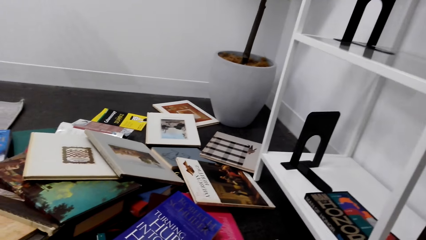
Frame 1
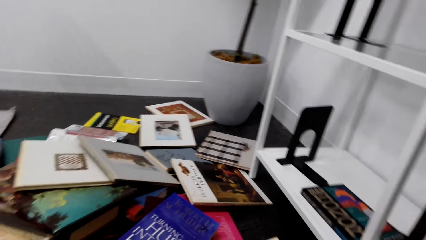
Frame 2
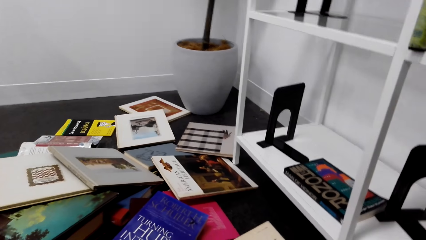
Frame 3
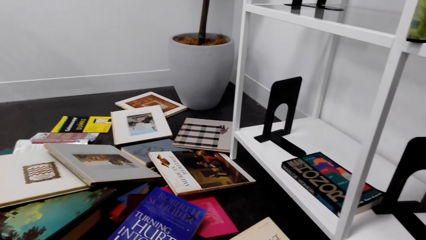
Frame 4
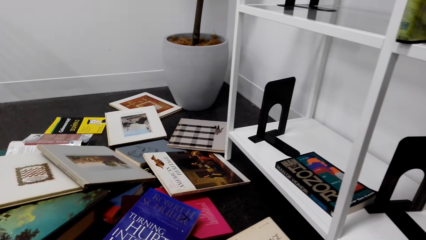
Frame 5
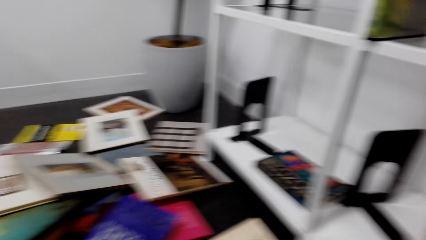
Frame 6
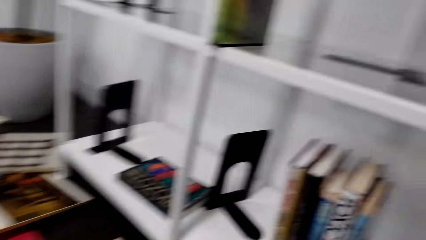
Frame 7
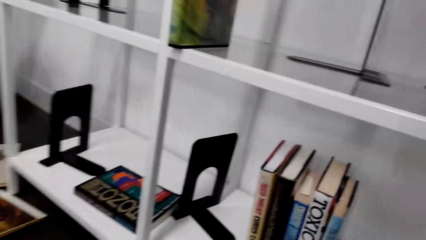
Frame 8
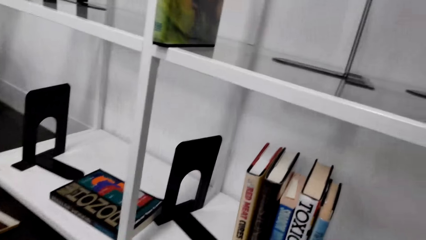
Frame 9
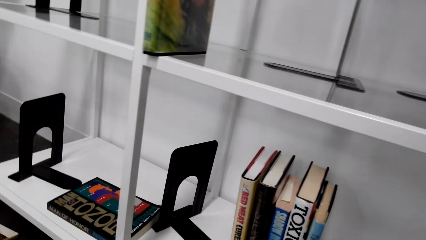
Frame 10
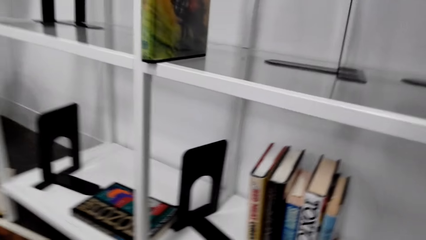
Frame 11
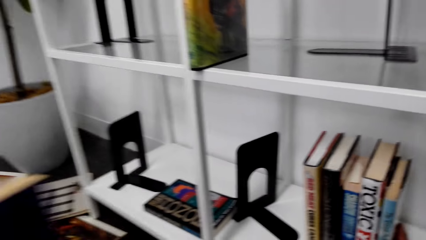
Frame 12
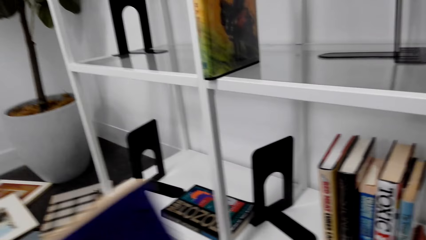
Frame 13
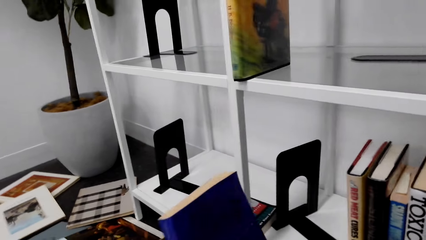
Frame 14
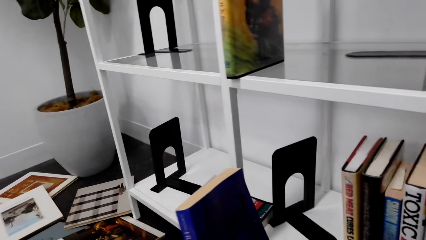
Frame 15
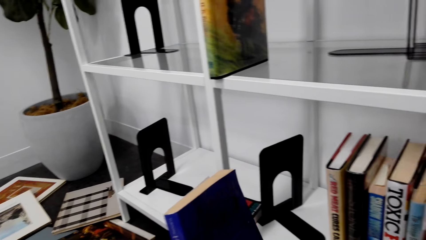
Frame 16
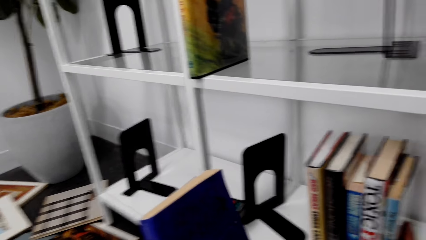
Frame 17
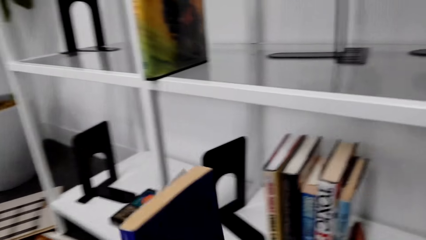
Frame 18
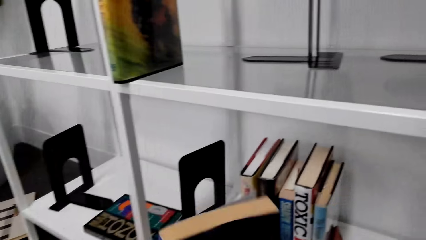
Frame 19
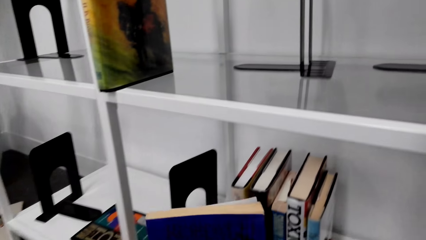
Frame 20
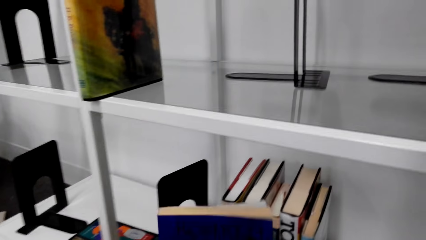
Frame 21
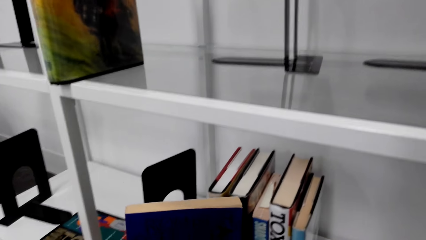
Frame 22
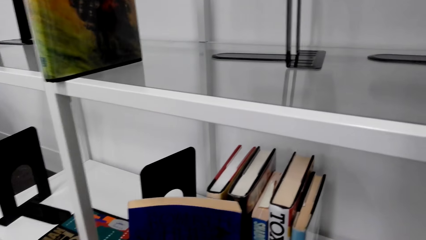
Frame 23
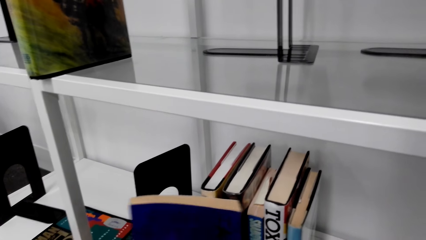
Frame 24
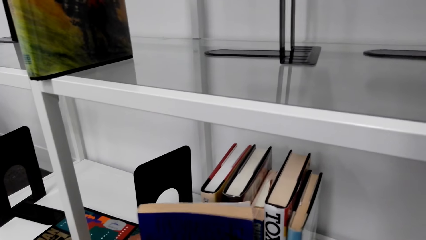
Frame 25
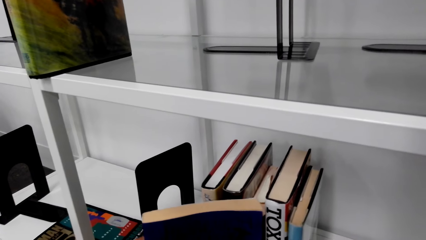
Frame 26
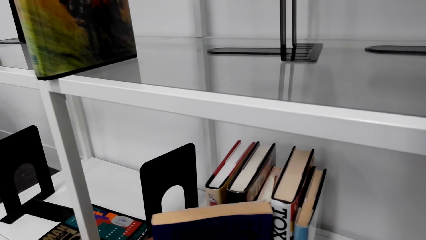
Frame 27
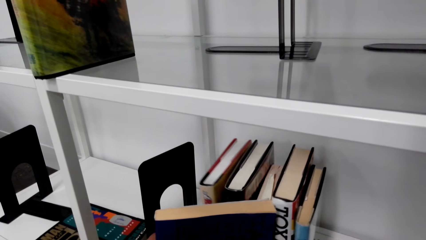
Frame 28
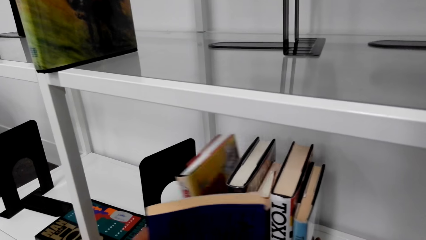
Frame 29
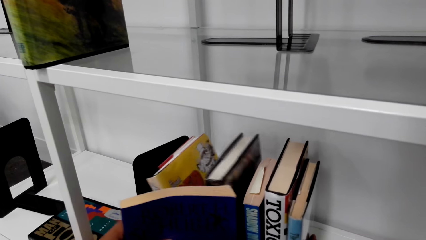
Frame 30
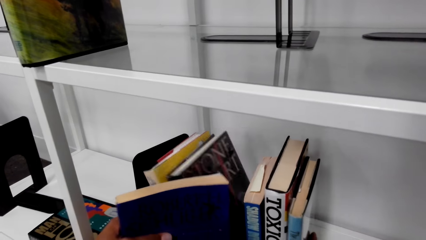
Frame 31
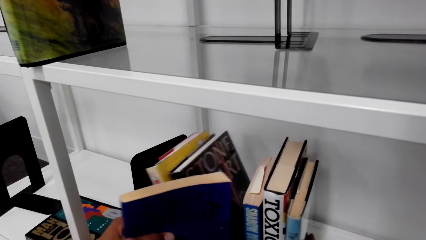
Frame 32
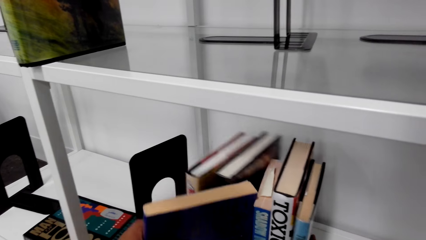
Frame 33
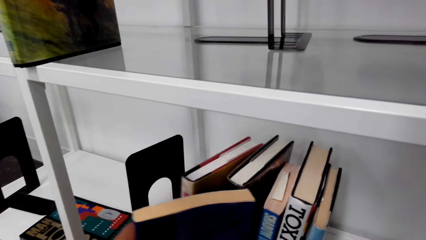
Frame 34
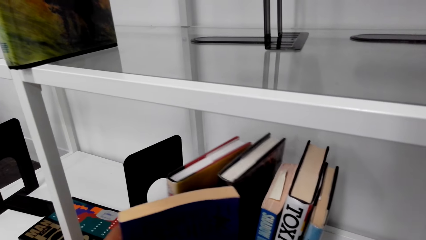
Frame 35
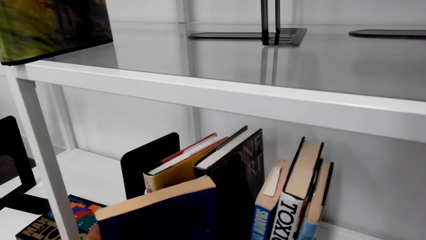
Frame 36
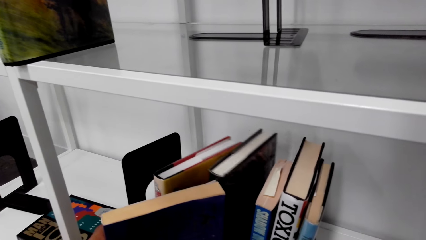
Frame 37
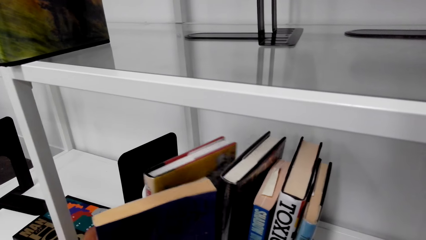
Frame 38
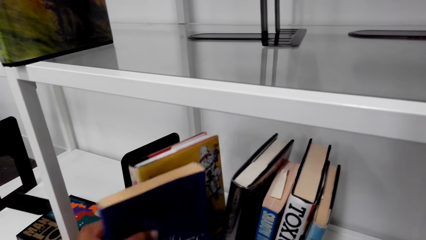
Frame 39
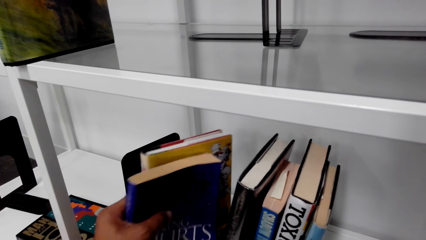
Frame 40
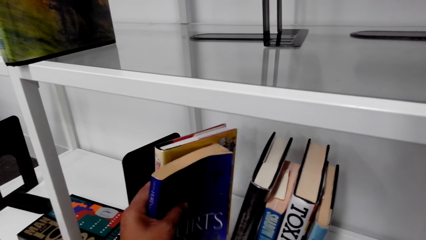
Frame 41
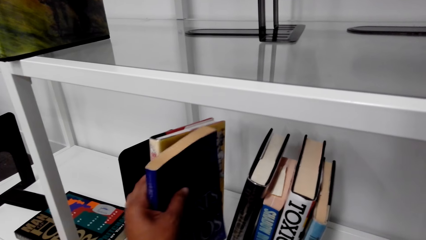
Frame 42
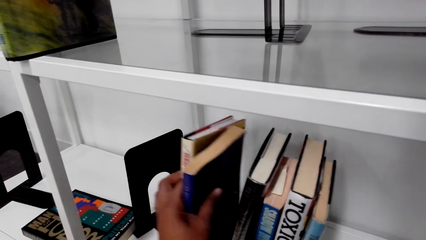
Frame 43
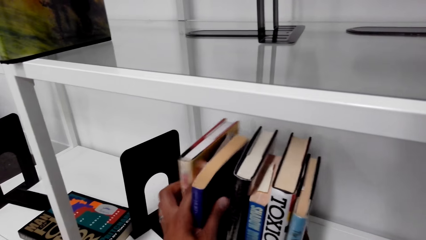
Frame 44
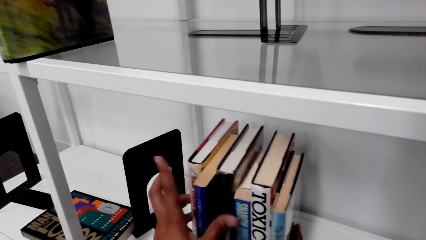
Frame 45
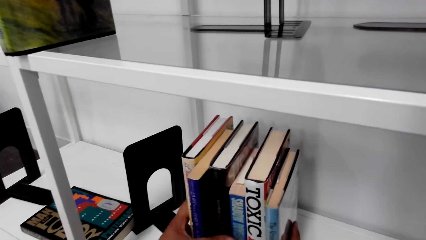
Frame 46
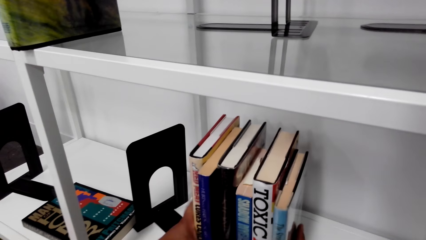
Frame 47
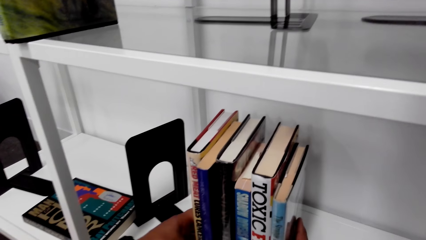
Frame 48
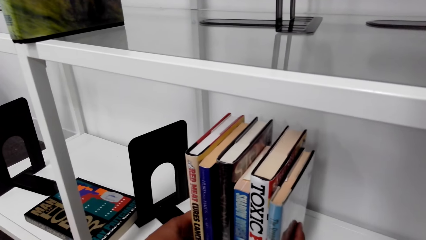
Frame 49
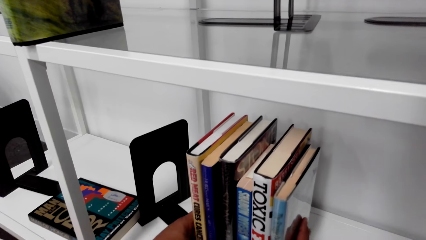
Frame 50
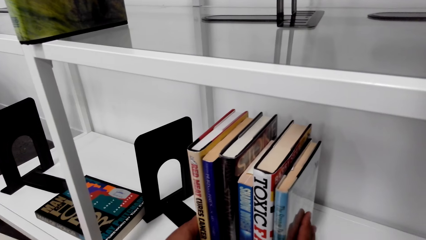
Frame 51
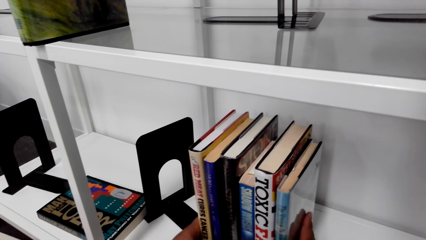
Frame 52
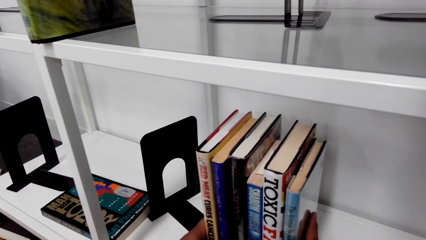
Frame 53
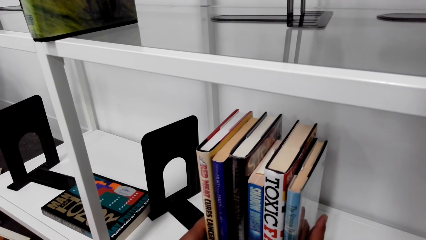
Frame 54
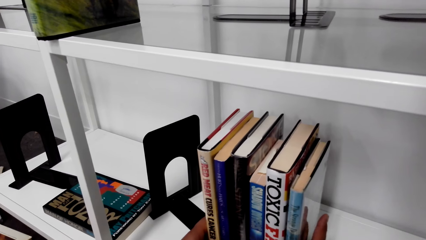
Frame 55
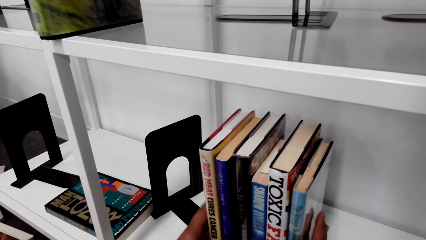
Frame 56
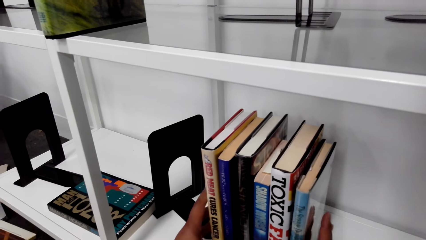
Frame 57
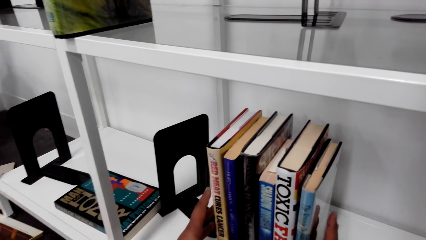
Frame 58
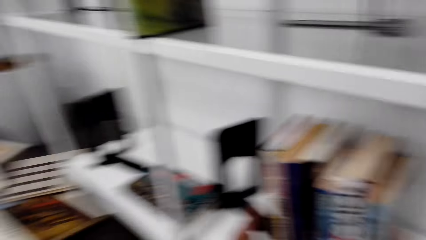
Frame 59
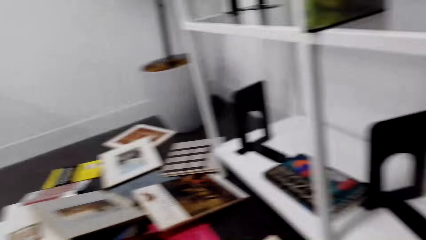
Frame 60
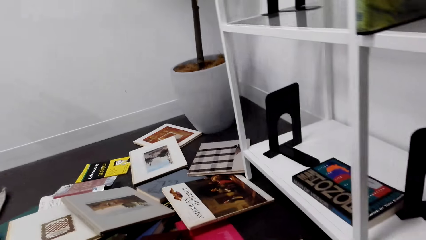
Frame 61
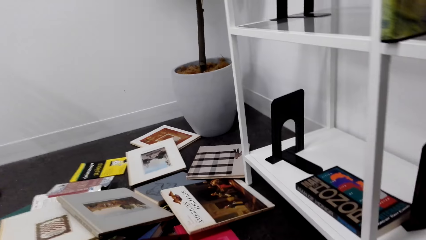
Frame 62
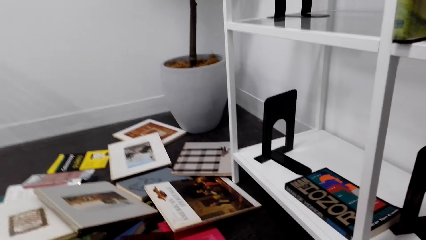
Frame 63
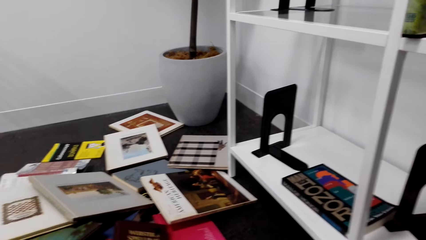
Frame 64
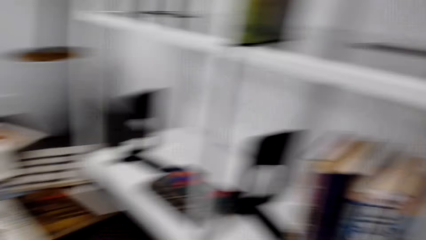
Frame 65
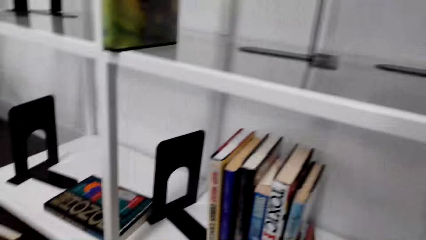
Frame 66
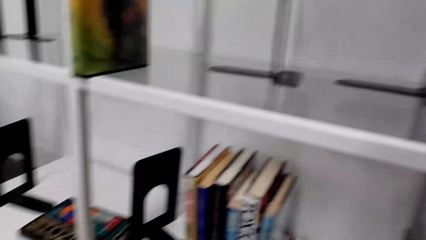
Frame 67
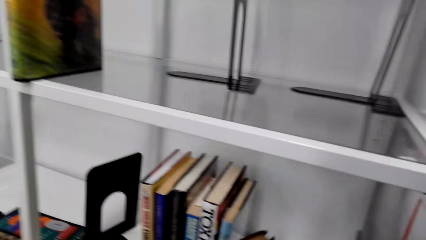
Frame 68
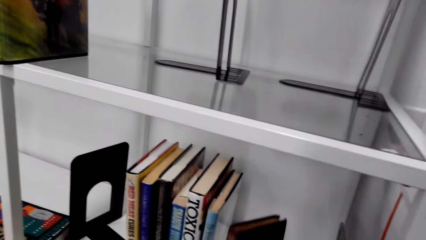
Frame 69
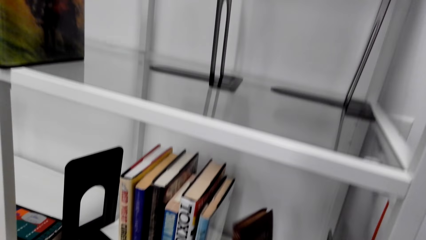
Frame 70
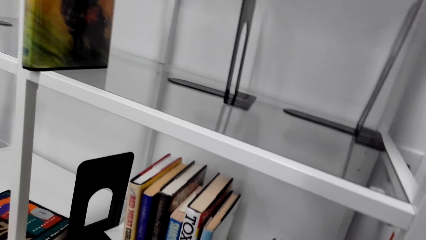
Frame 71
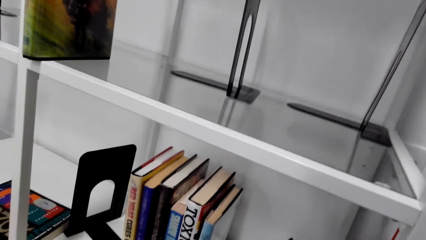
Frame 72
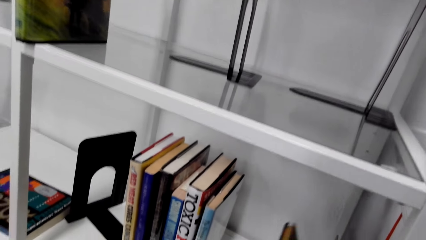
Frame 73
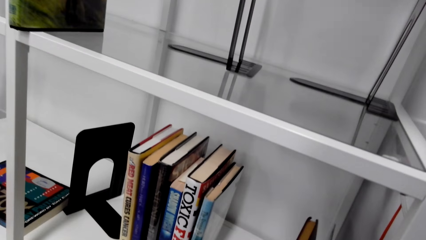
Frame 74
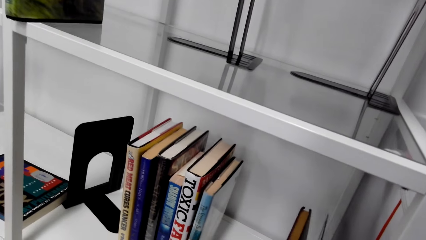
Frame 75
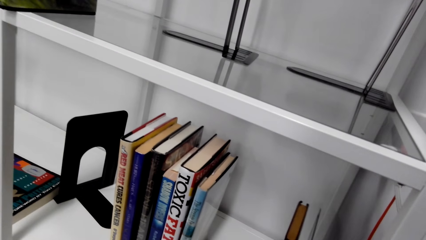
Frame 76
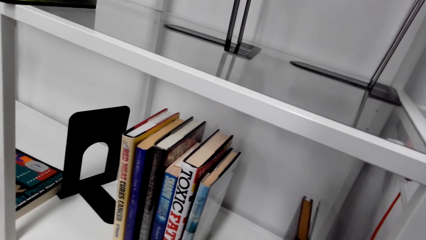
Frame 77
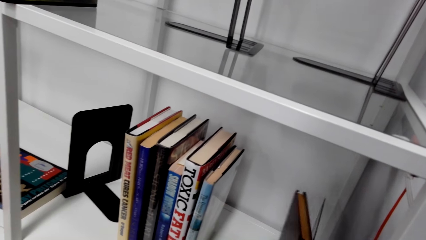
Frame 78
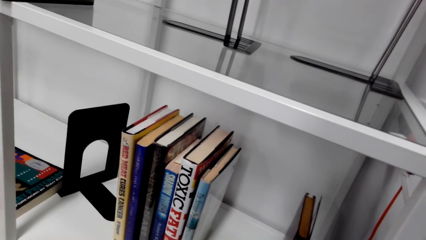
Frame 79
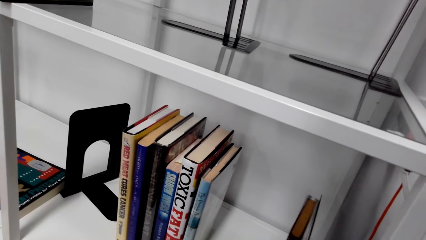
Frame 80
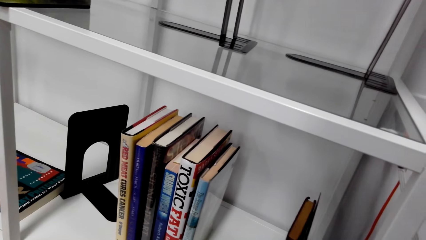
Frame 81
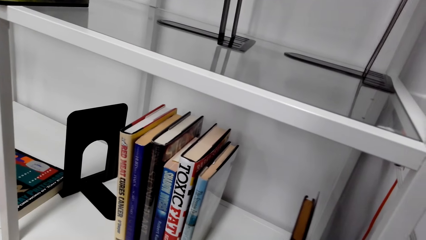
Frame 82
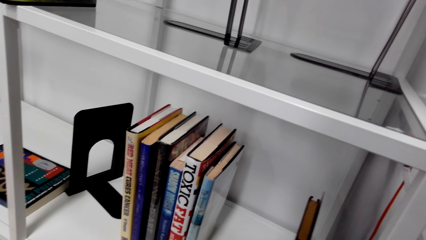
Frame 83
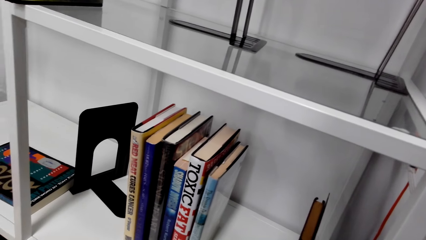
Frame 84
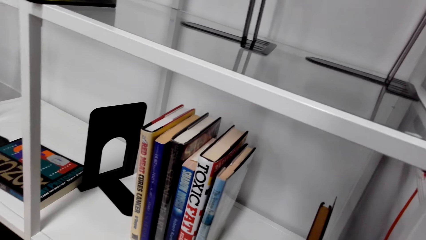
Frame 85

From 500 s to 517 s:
The camera wearer arranges the books in the shelf. They pick the book. They arrange the book on the shelf.
